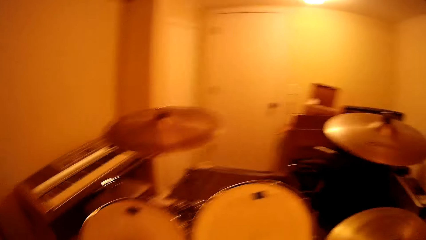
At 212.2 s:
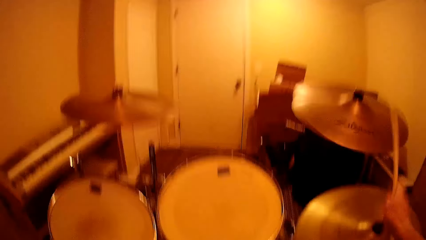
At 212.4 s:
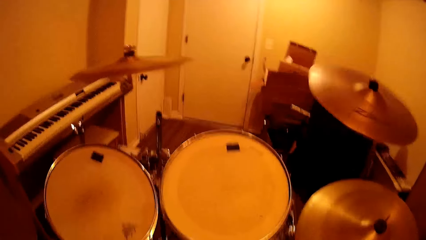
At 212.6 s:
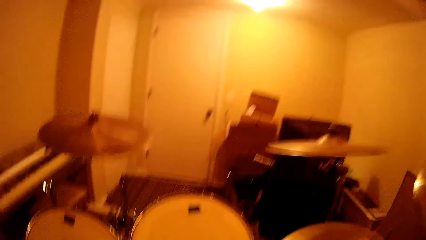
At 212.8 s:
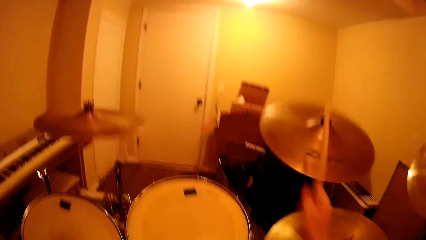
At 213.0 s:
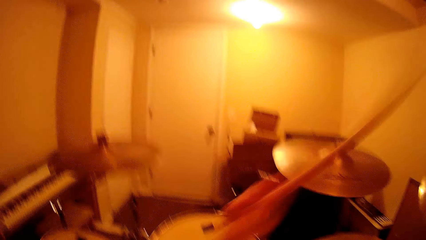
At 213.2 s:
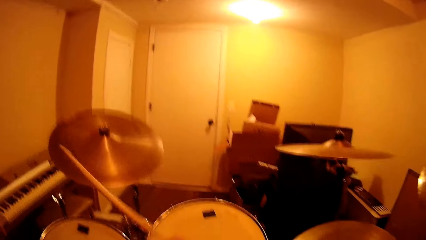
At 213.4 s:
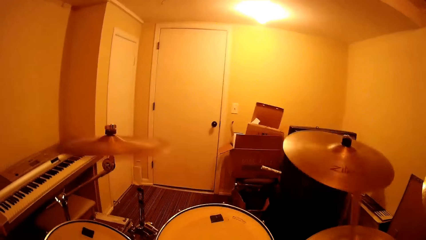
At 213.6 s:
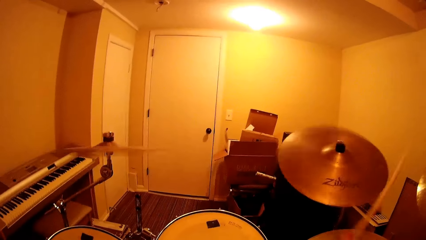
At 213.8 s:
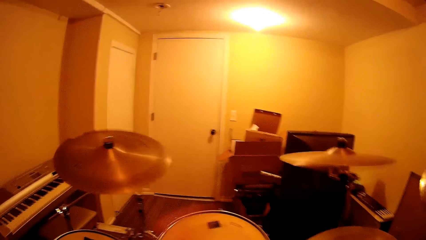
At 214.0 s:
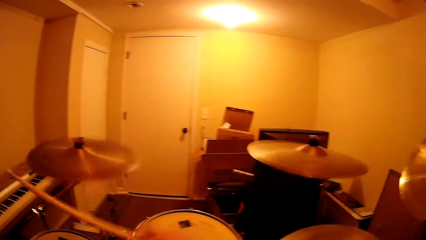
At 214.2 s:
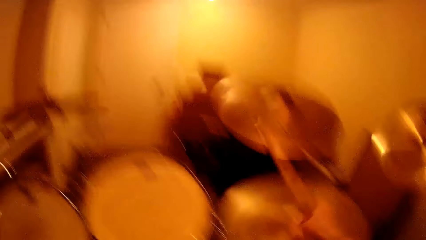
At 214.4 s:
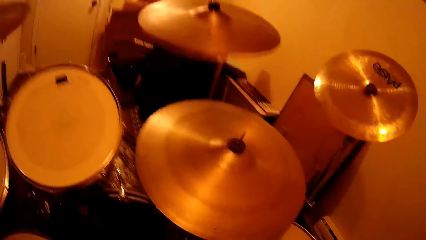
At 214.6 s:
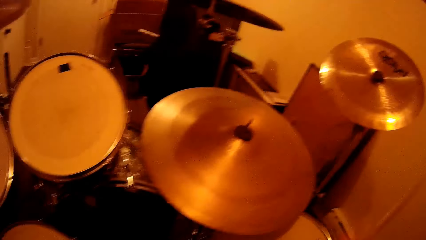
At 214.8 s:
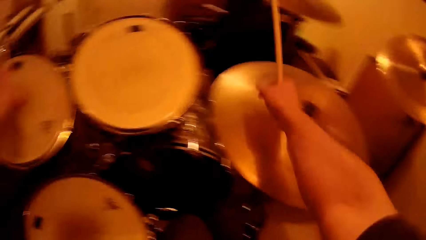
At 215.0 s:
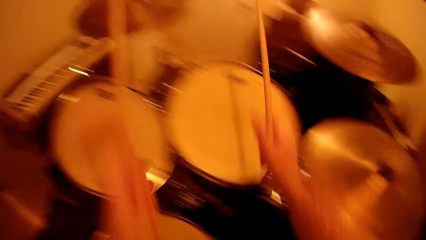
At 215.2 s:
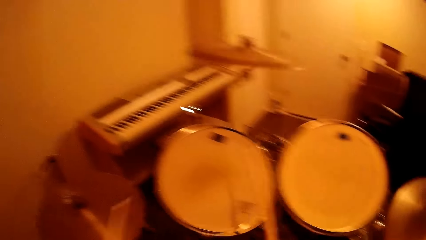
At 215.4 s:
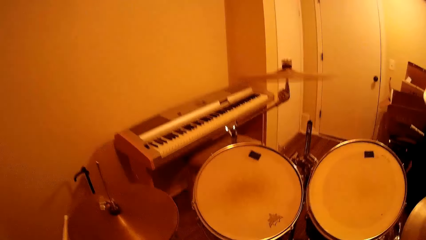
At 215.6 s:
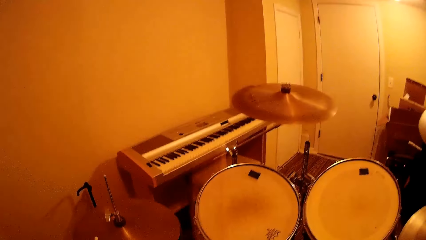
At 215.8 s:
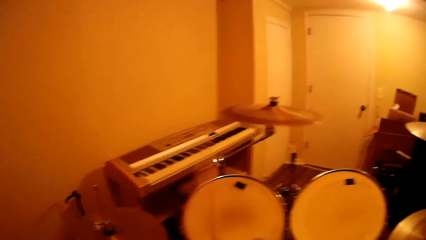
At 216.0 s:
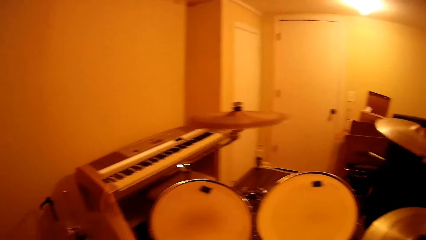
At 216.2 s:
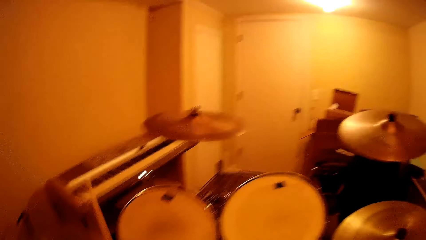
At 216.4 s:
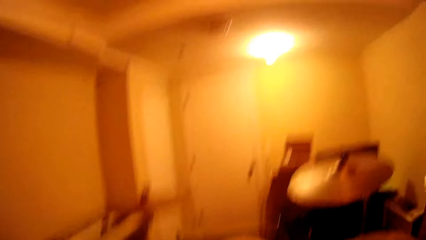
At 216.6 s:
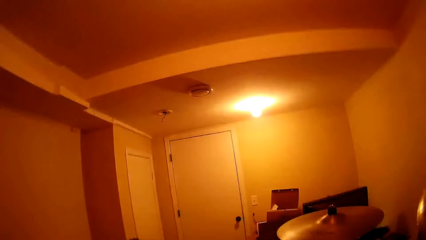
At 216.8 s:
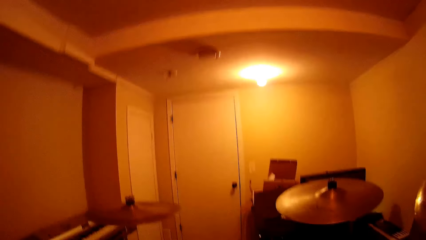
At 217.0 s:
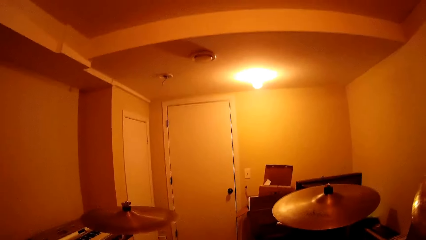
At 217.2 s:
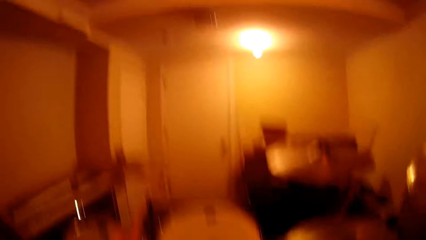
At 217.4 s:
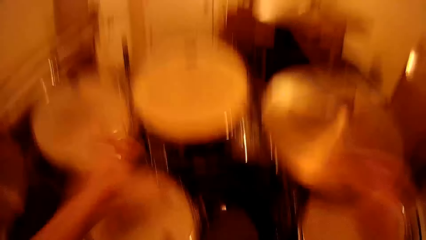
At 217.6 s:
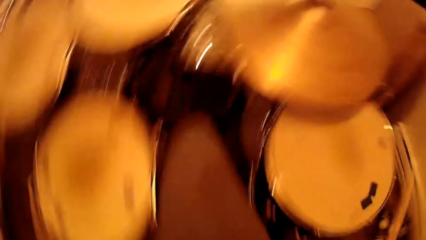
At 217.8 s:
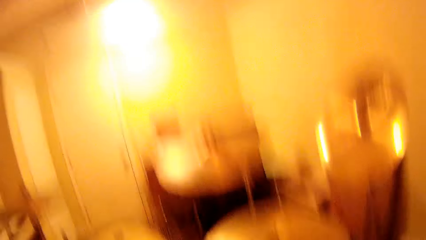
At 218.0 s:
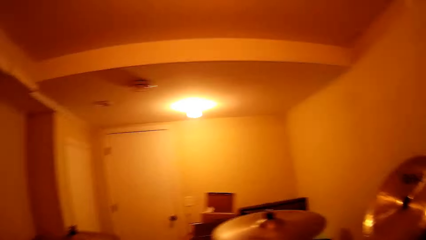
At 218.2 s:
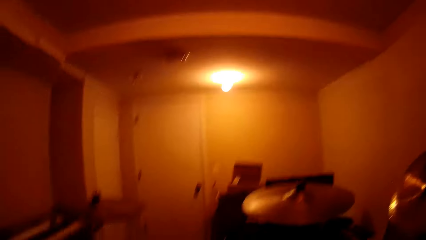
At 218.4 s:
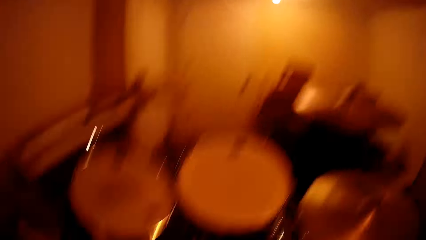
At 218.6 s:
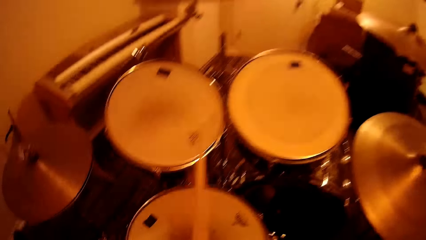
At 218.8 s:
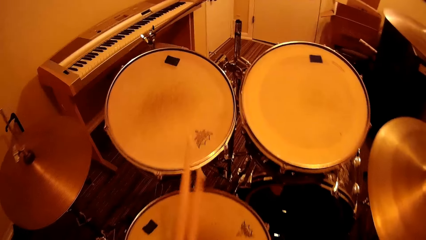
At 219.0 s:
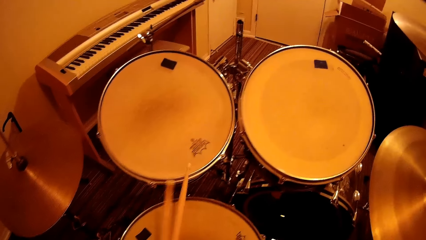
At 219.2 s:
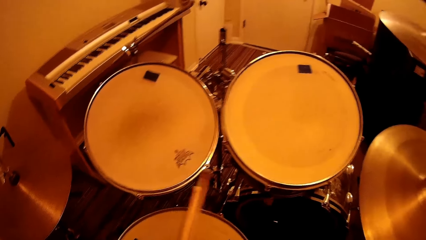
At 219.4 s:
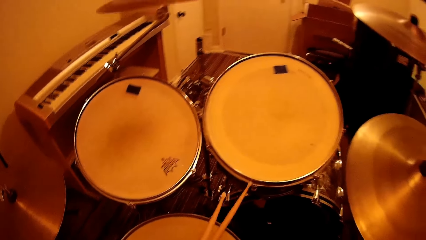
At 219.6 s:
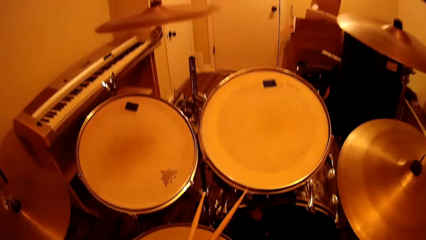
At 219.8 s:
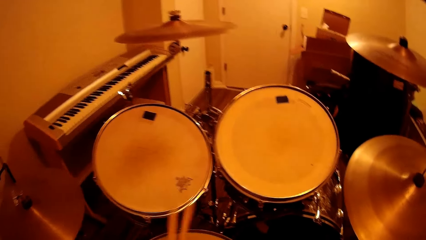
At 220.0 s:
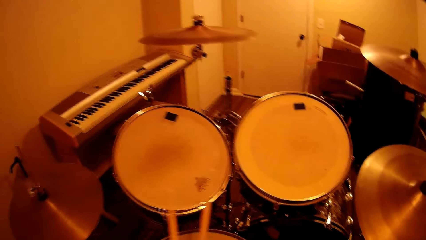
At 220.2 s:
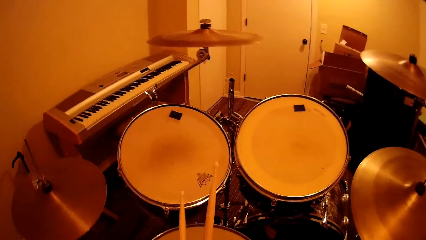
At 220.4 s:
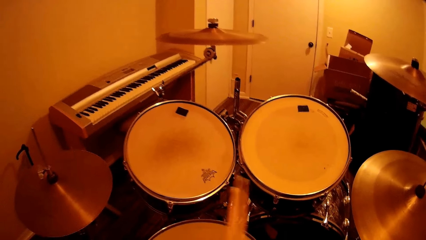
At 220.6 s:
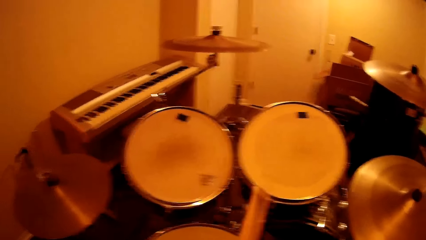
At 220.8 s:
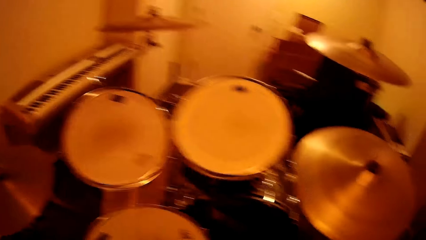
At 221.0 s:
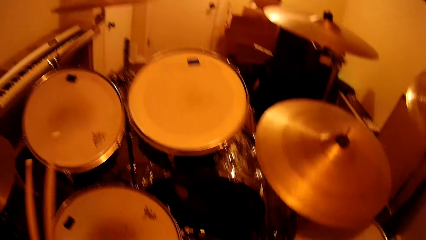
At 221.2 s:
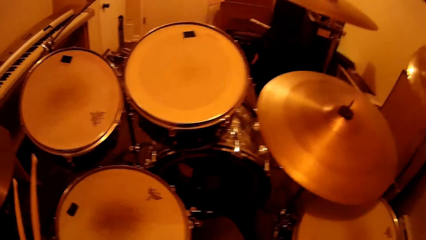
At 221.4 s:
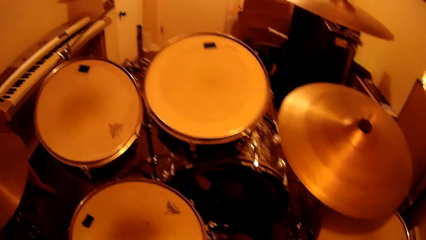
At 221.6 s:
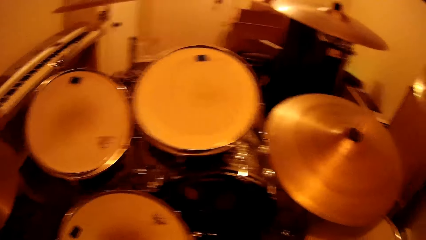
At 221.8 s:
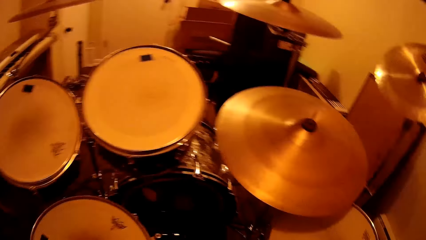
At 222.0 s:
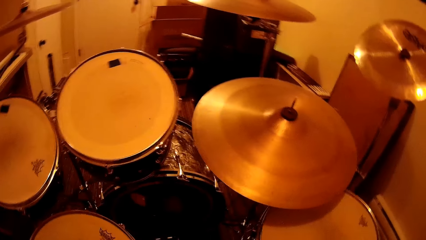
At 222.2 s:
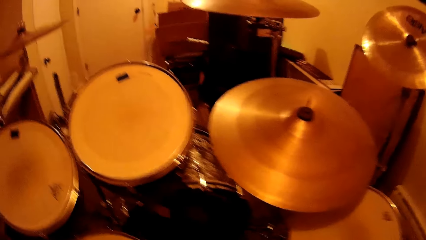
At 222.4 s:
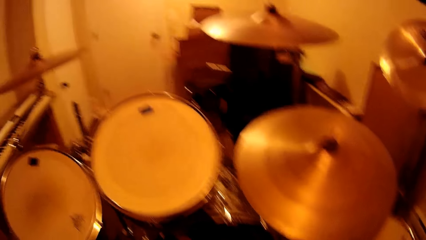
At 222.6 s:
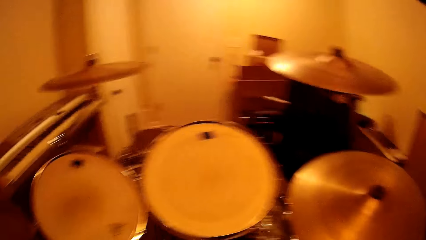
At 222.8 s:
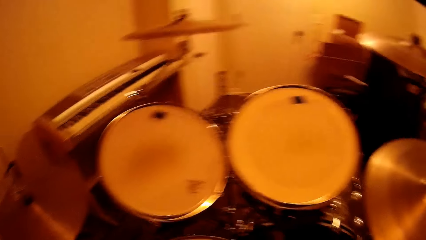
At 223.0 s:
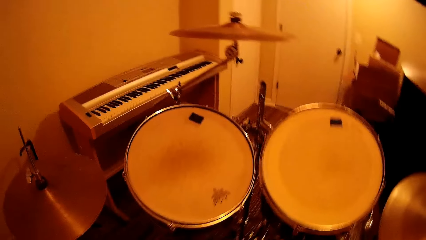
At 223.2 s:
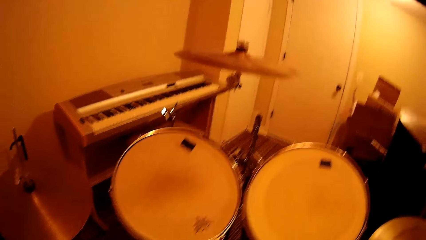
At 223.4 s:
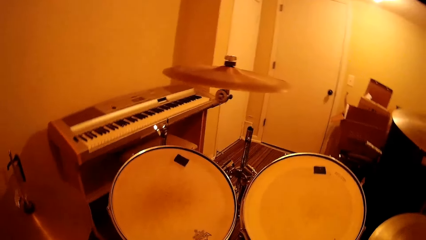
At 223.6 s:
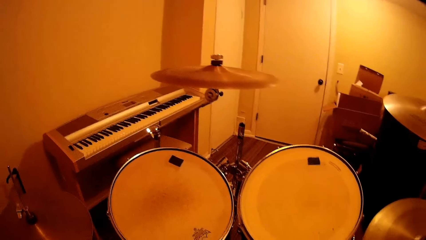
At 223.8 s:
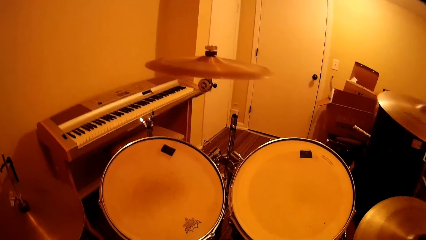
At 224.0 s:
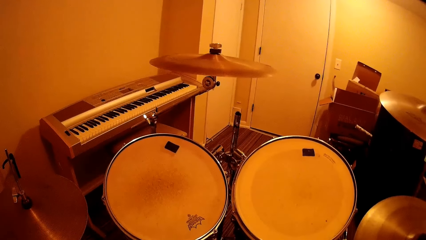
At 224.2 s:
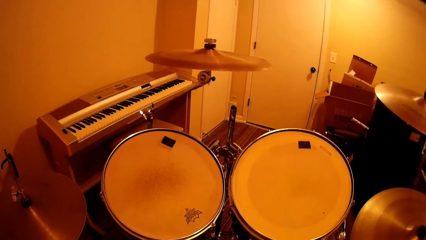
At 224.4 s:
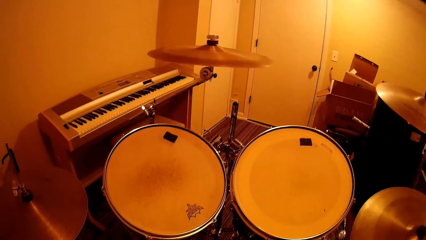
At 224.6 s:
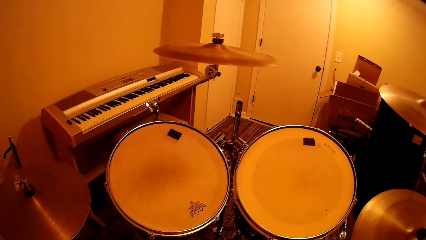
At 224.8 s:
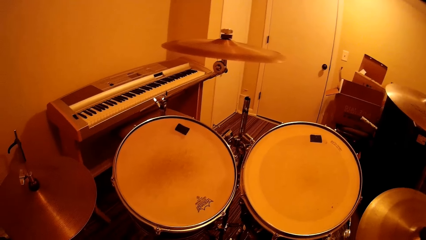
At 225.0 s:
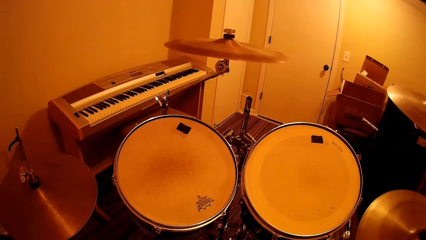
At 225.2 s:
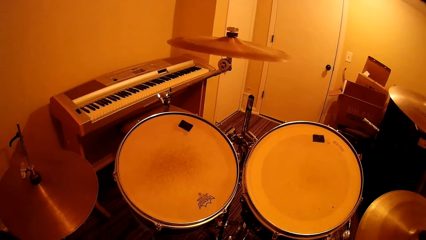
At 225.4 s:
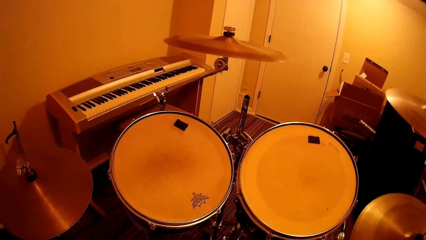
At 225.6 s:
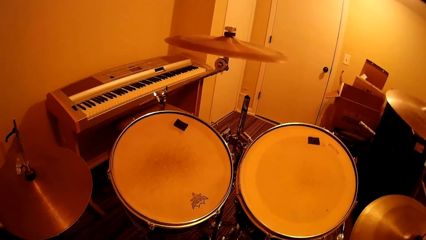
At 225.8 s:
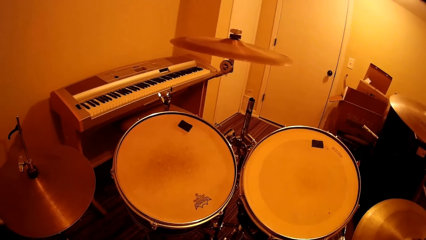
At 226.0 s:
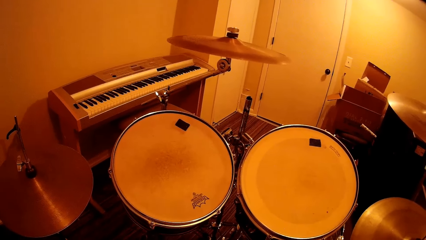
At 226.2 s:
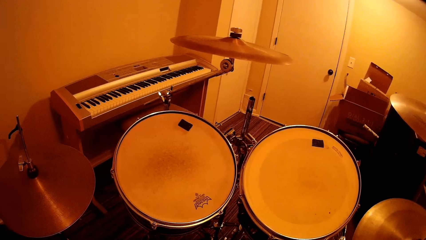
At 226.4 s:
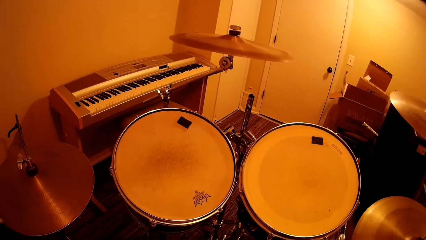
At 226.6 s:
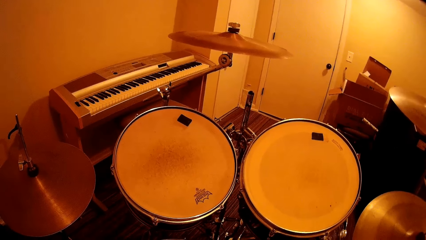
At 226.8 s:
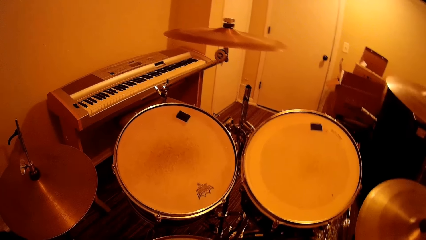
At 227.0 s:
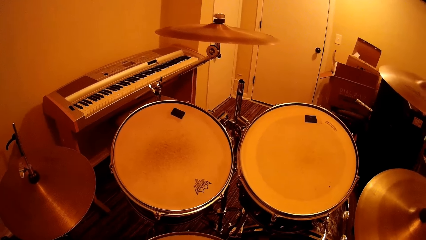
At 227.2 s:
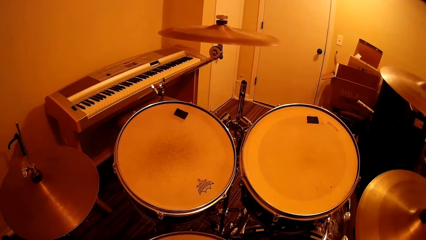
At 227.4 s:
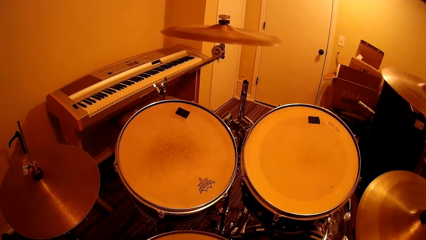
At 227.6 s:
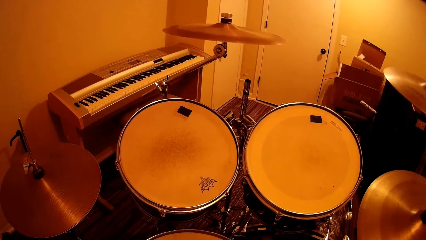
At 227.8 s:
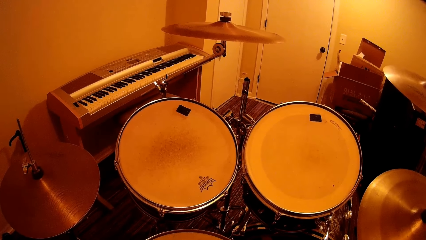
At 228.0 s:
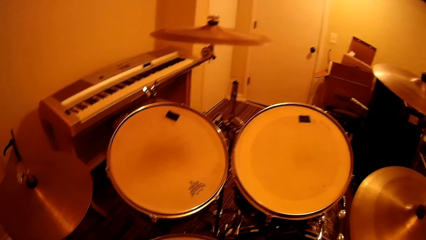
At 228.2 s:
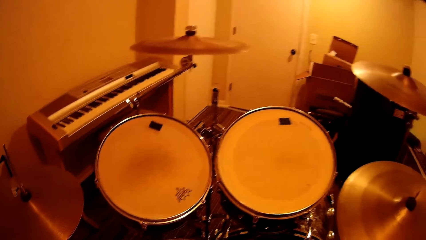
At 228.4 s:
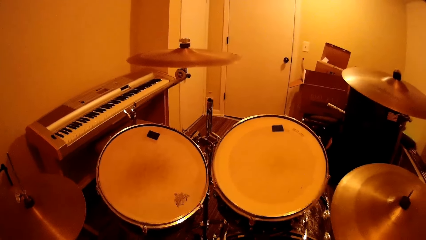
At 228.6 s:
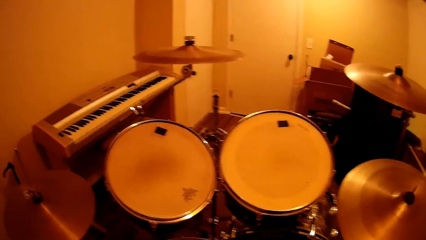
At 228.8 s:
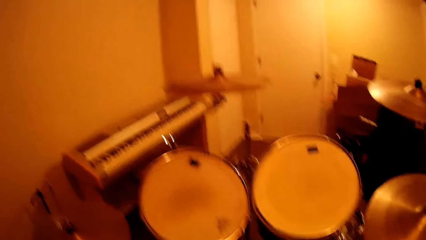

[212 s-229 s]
The camera wearer stops playing the drum set. They look around.
